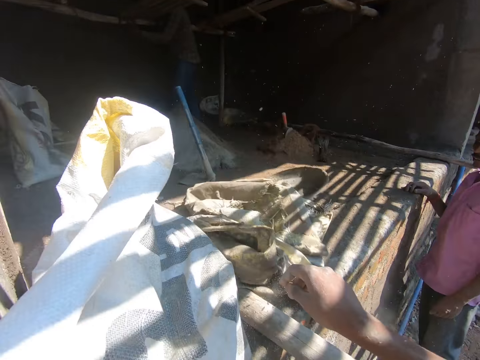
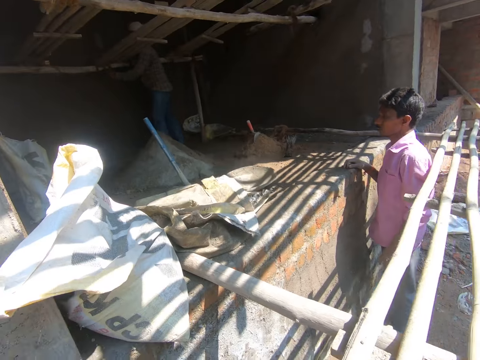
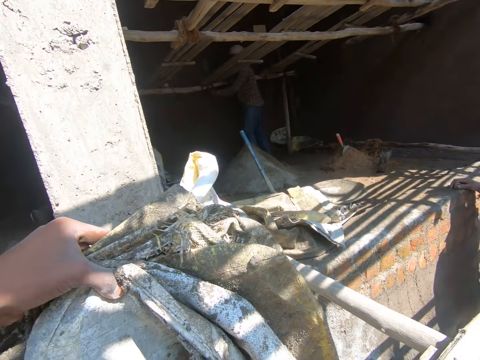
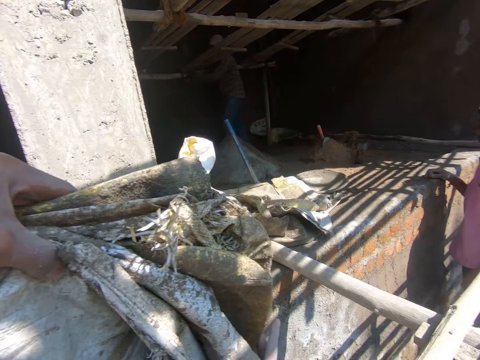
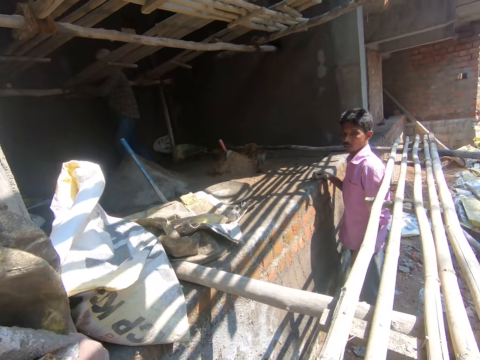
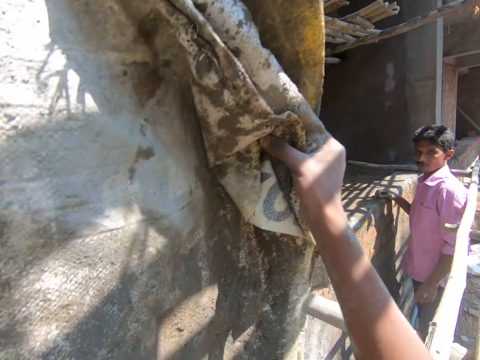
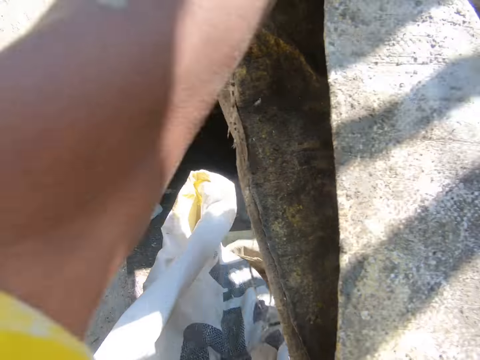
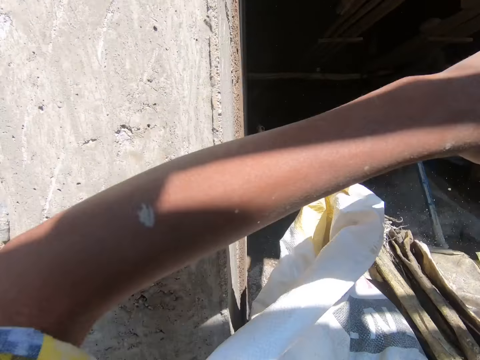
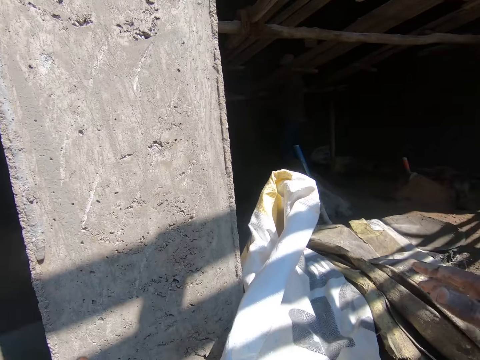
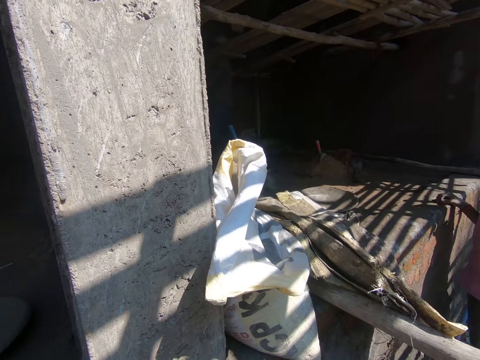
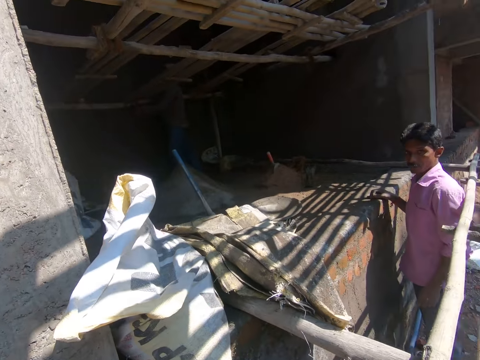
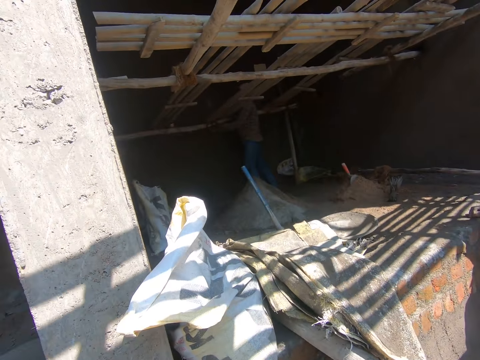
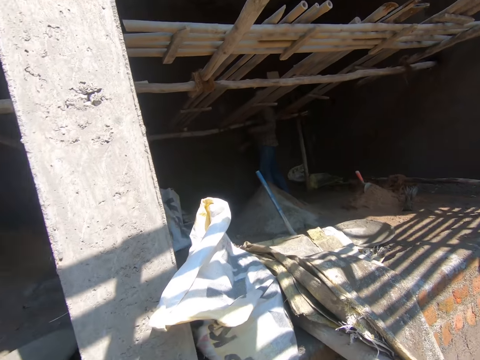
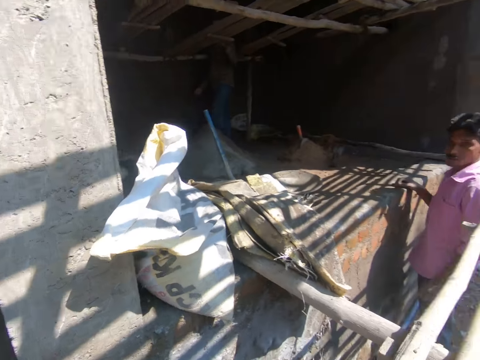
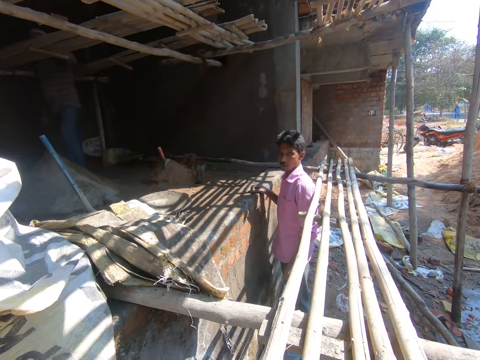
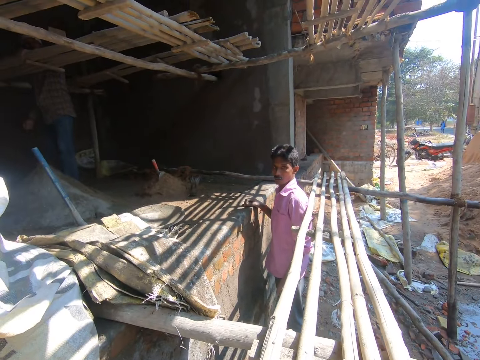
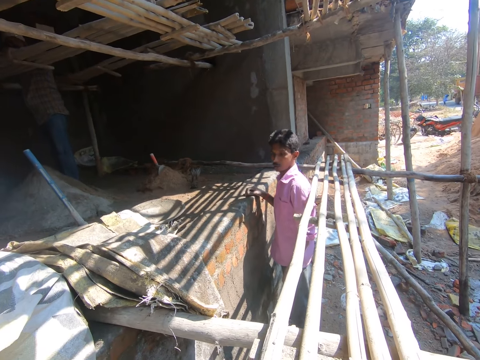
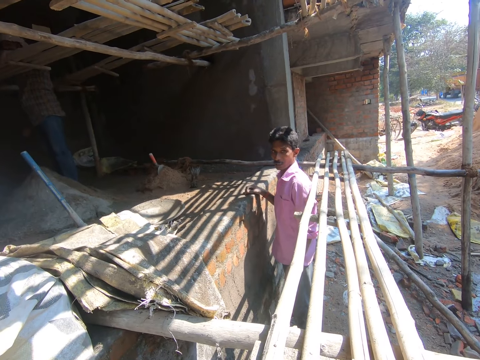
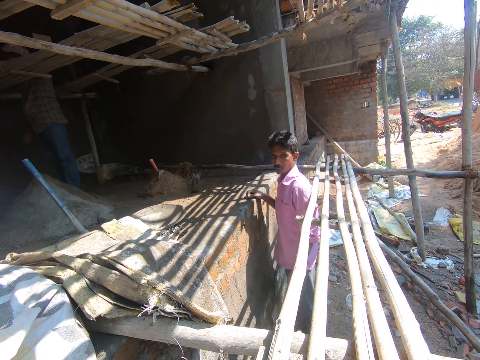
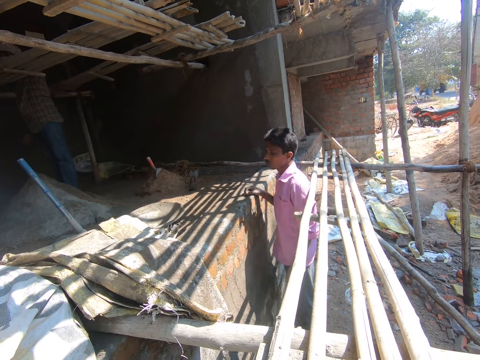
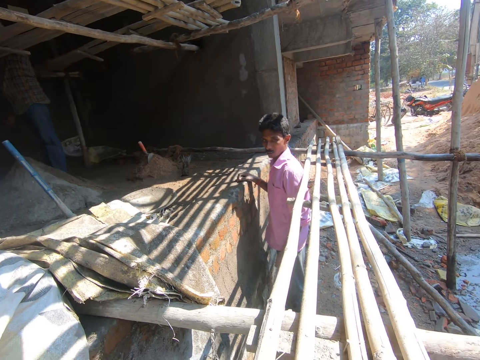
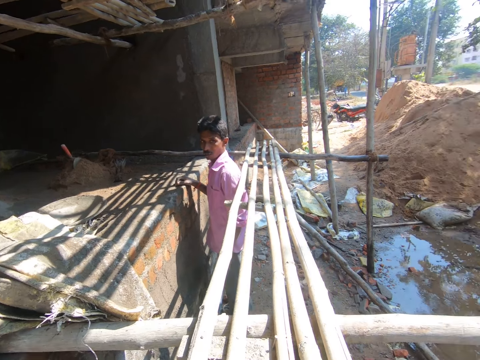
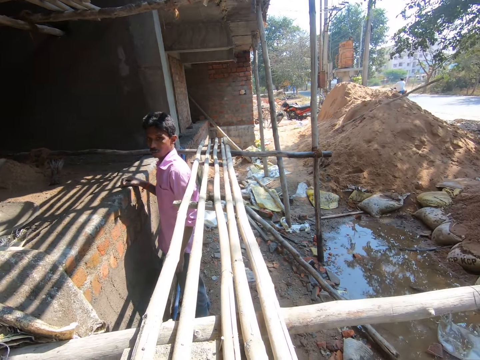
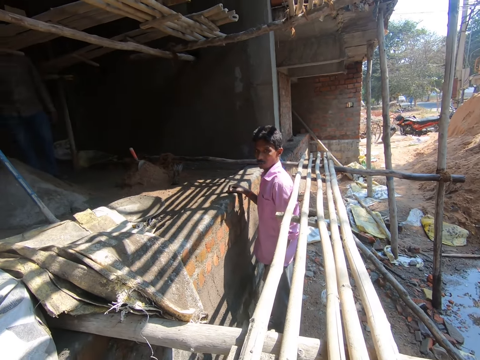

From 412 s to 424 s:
The camera wearer drops the sacks in his right hand on a pavement in the building. He lifts the other sacks. He drops the sacks in his hands on the pavement in the building. He looks round. He interacts with a man.

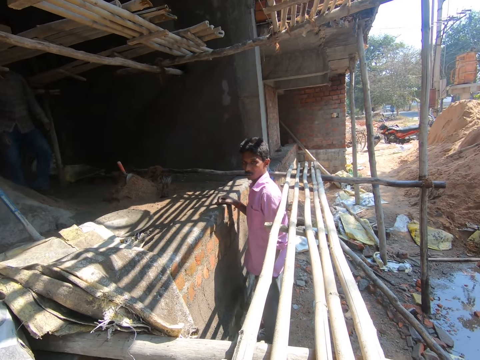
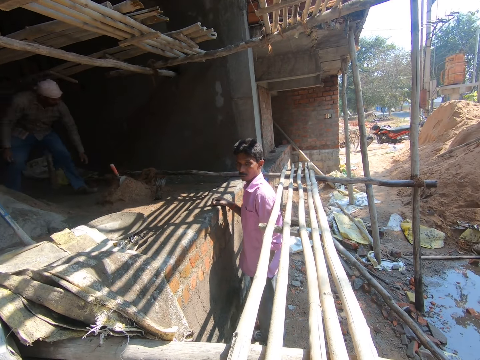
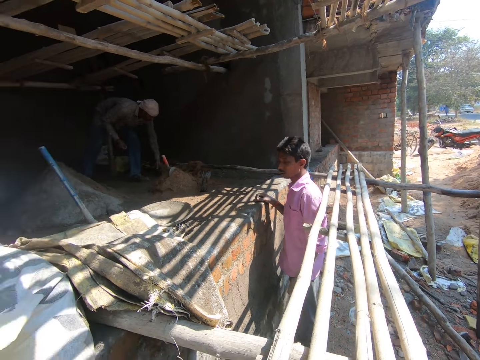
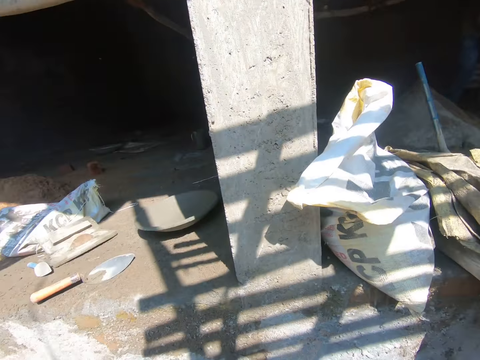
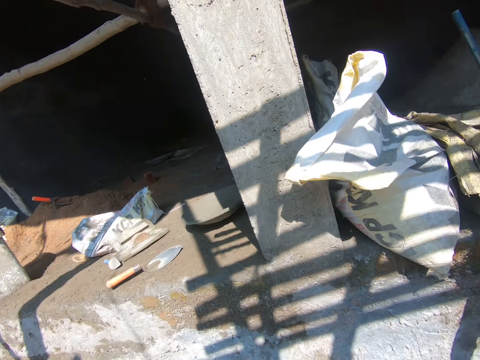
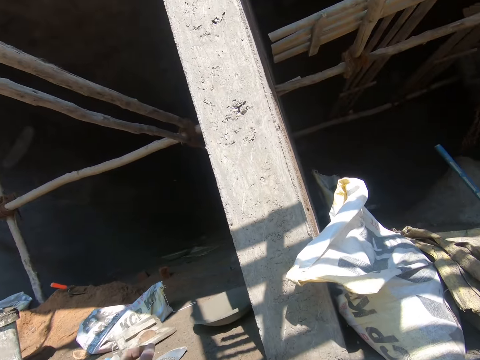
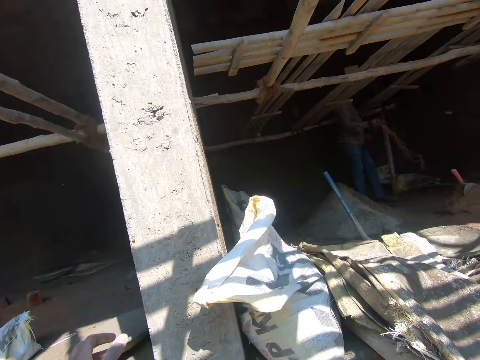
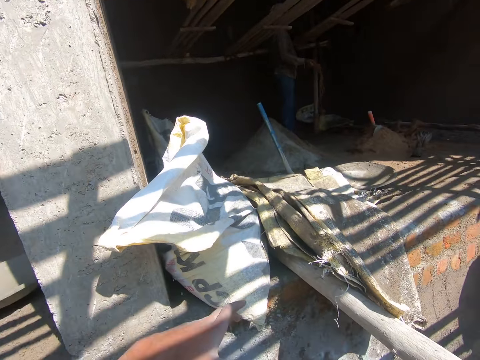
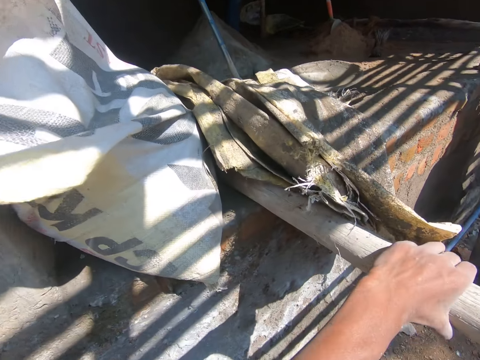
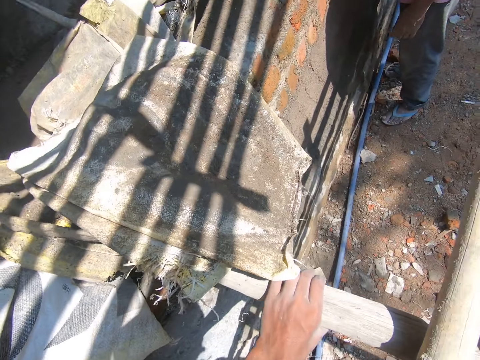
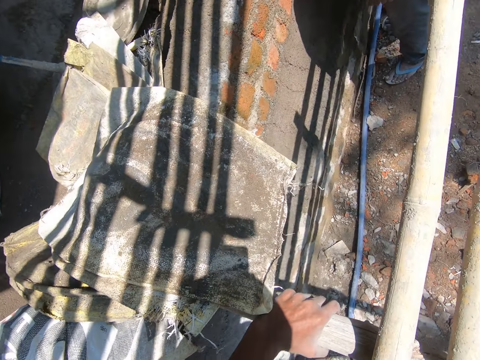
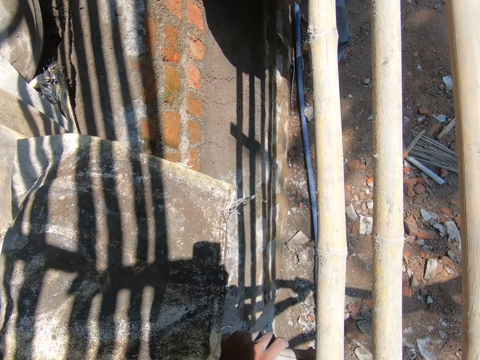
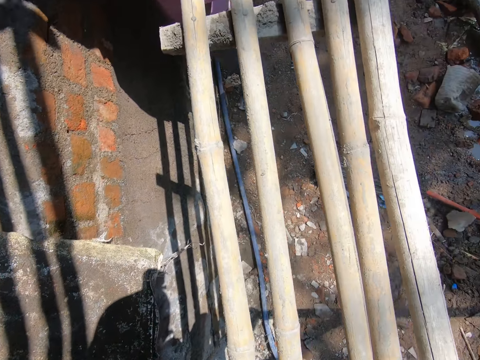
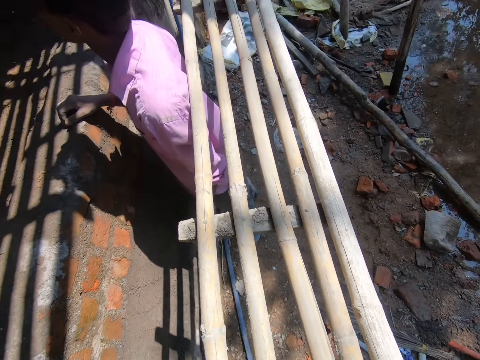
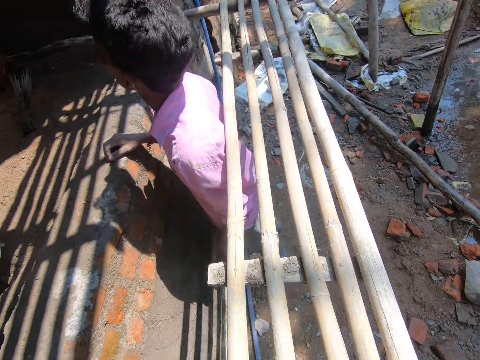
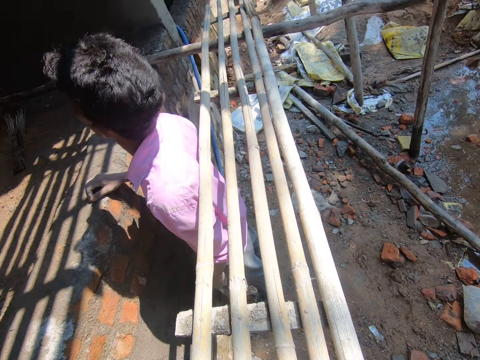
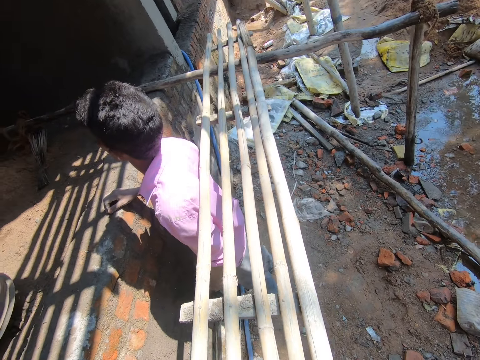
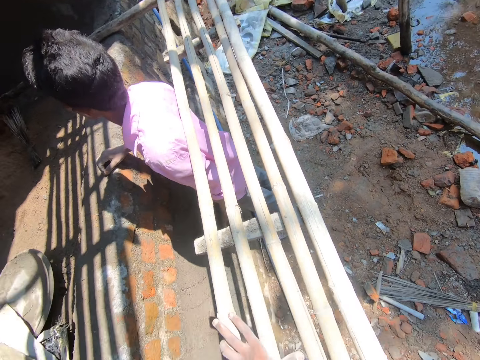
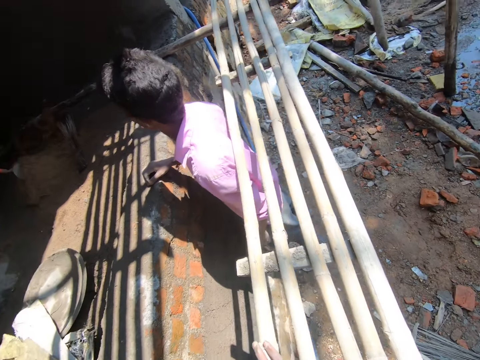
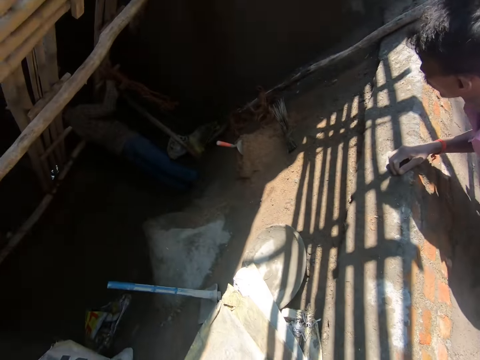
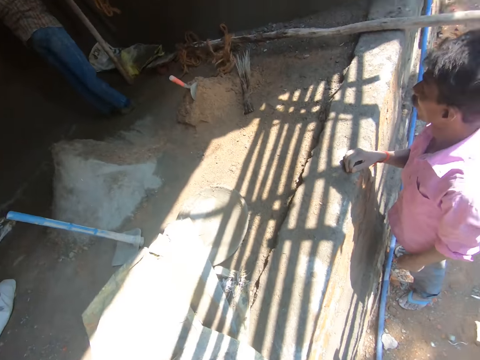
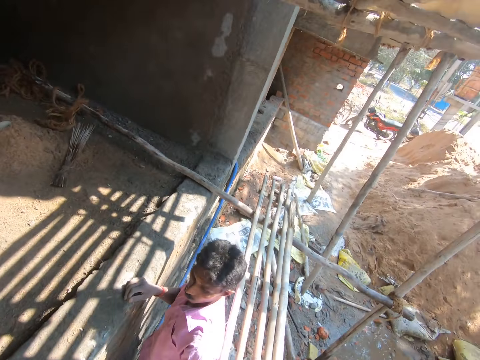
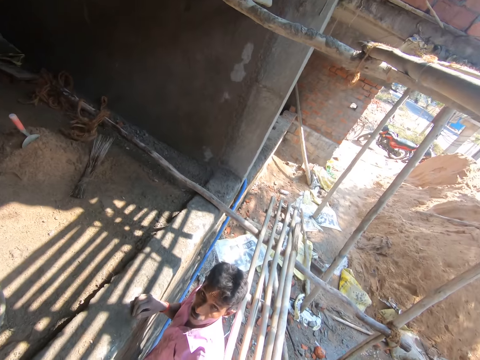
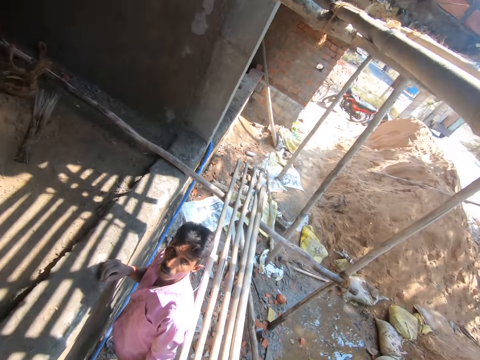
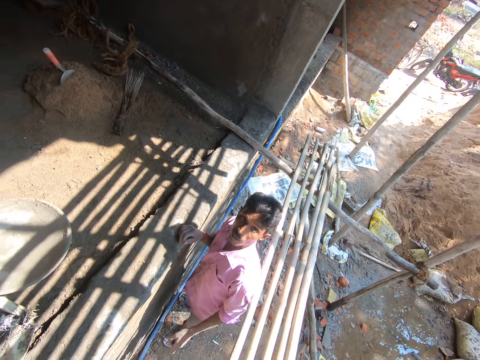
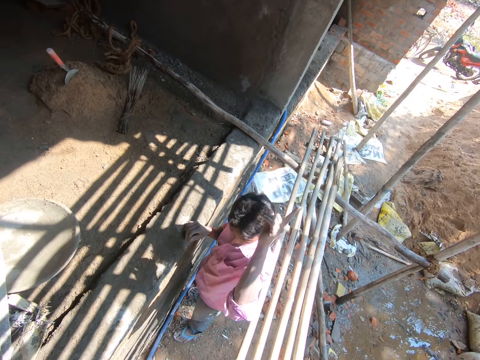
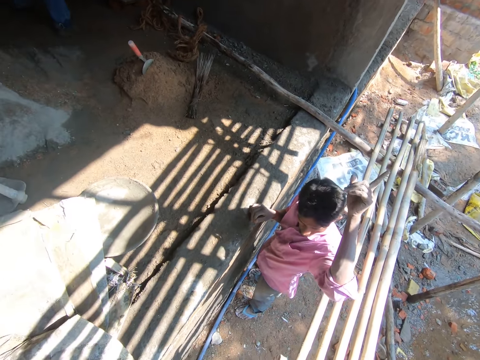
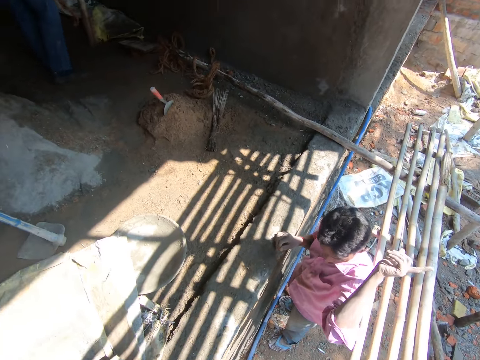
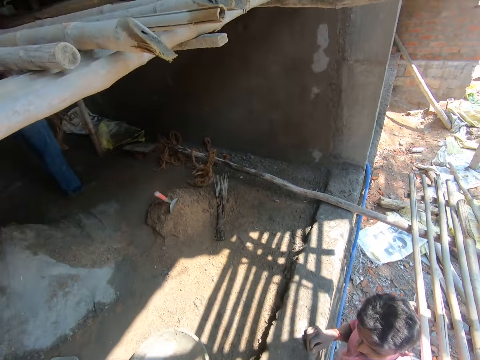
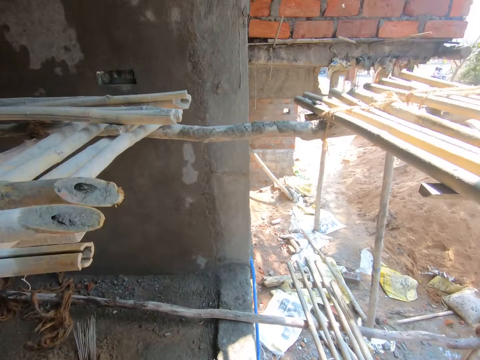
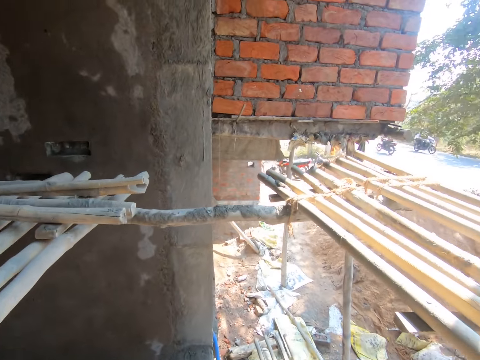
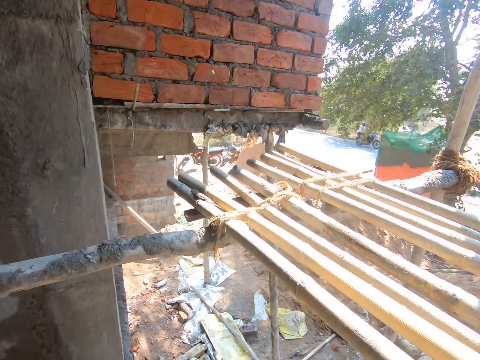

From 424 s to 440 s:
A person bends. The camera wearer looks round. He holds the scaffold with his left hand. He climbs the scaffold. A man looks at the person. The person stands in the building. The man looks at the camera wearer. The man interacts with the camera wearer.
